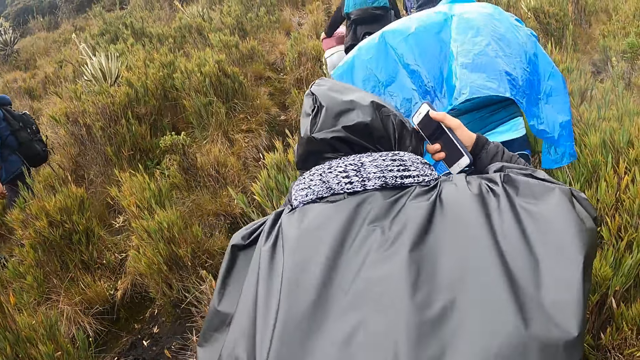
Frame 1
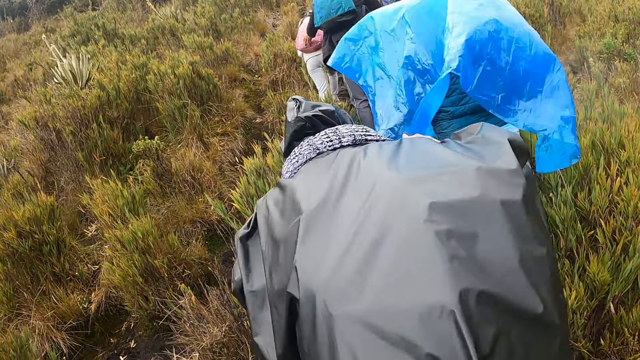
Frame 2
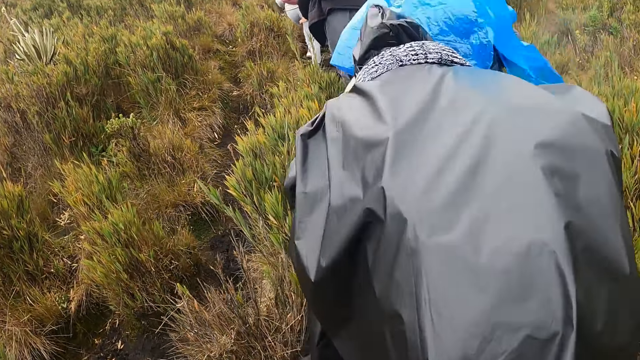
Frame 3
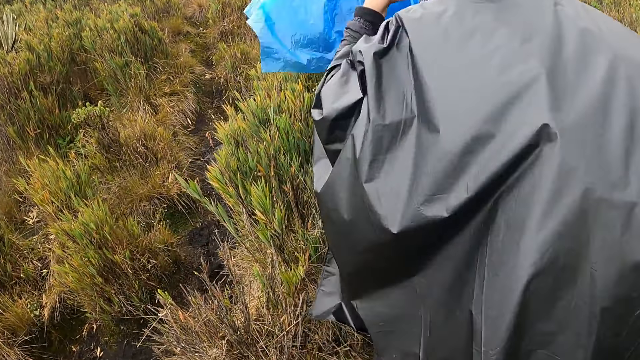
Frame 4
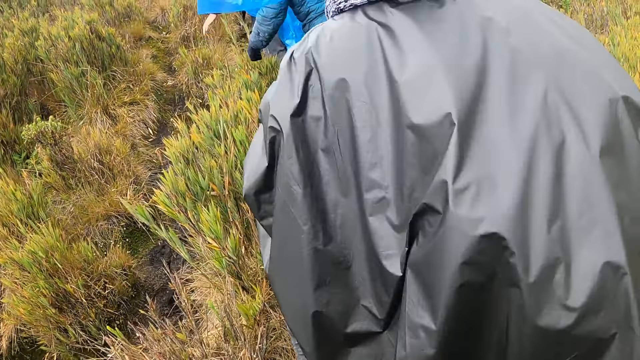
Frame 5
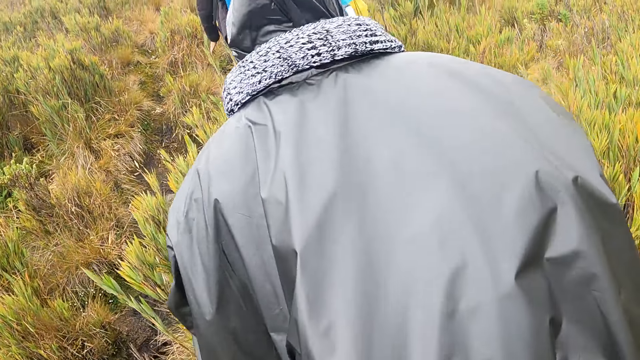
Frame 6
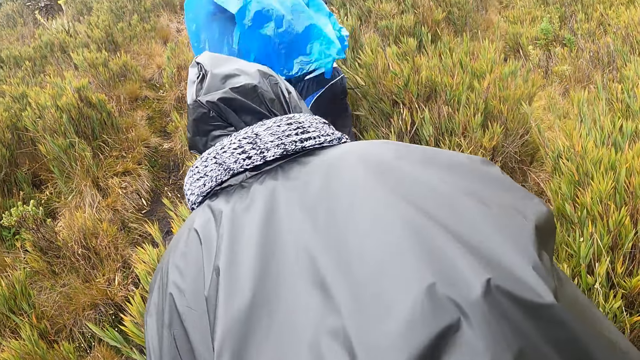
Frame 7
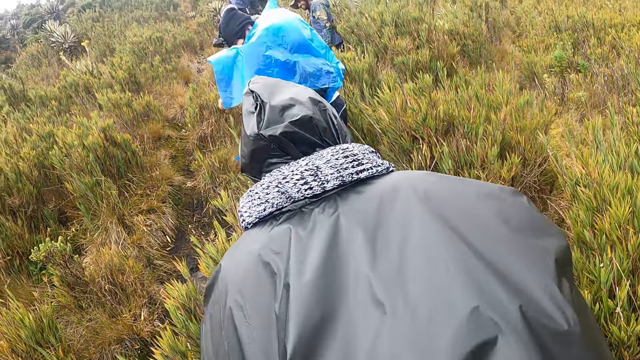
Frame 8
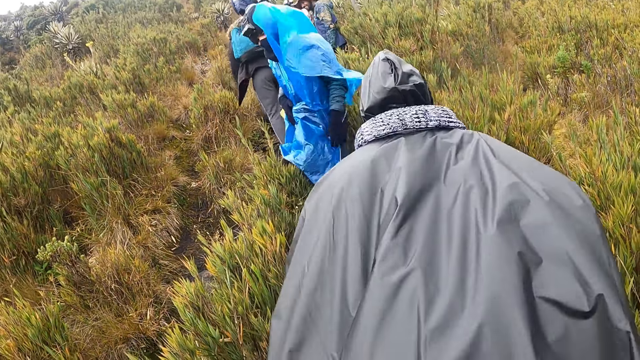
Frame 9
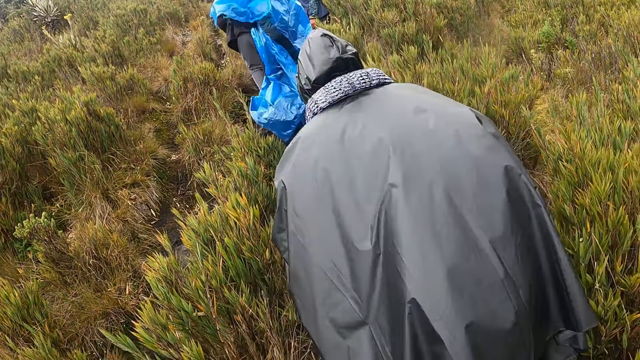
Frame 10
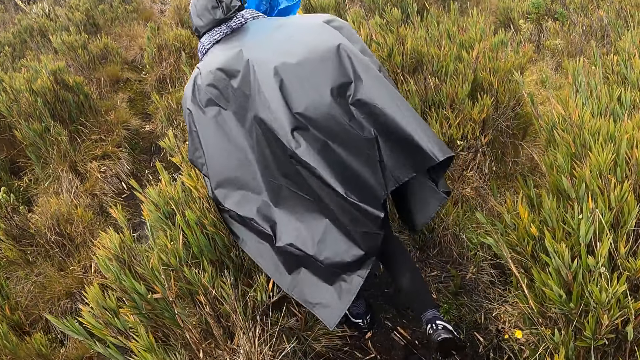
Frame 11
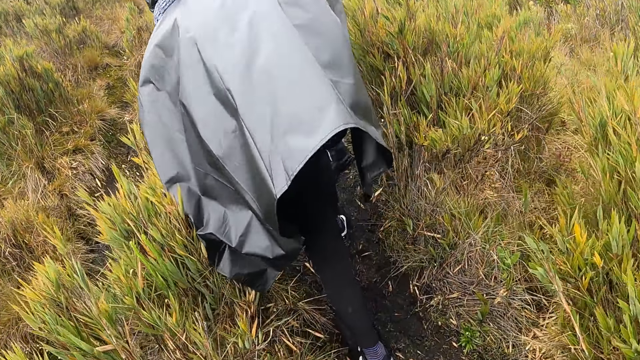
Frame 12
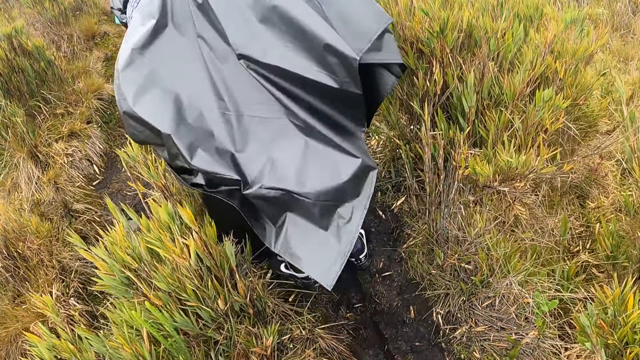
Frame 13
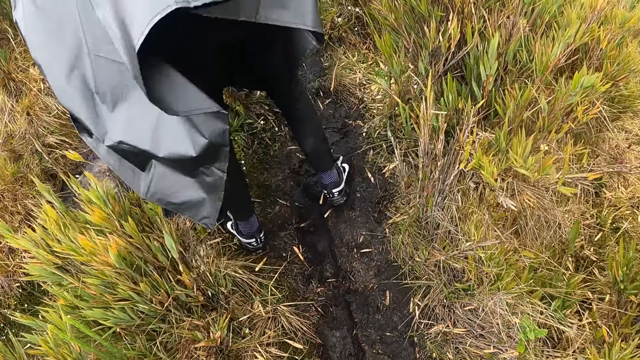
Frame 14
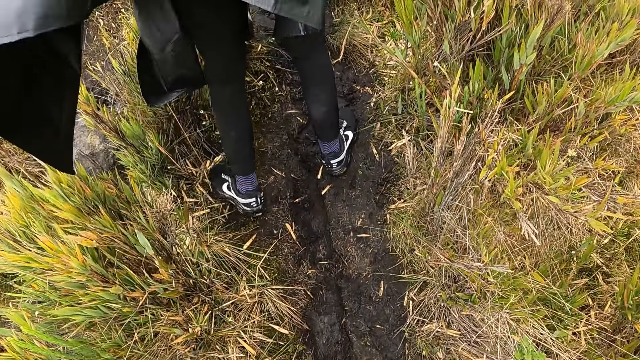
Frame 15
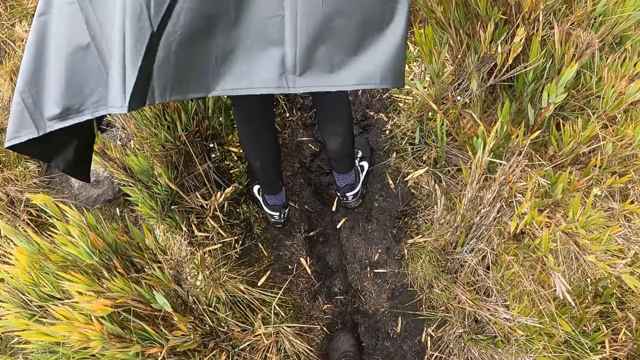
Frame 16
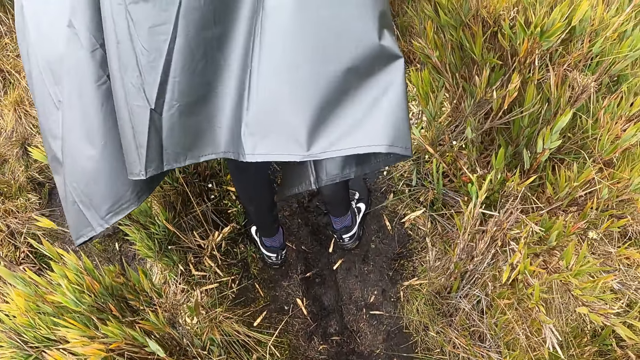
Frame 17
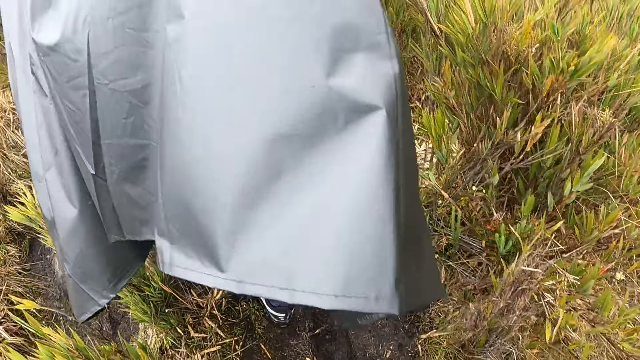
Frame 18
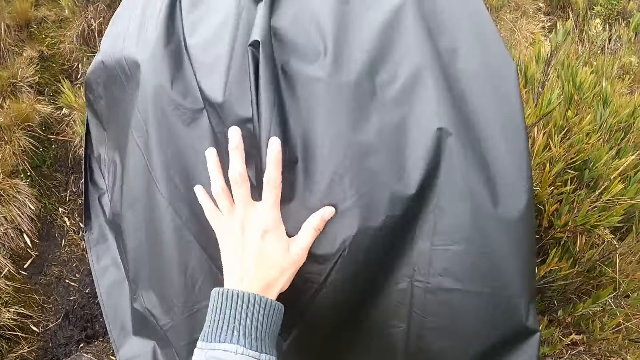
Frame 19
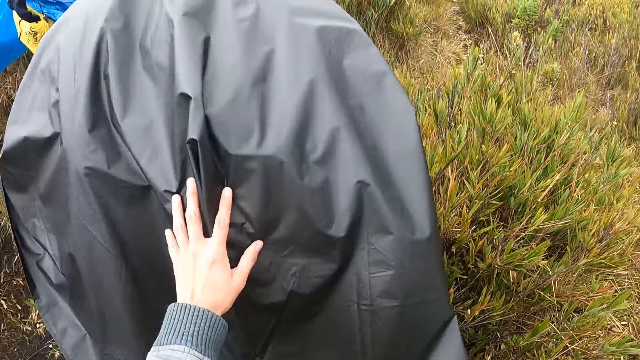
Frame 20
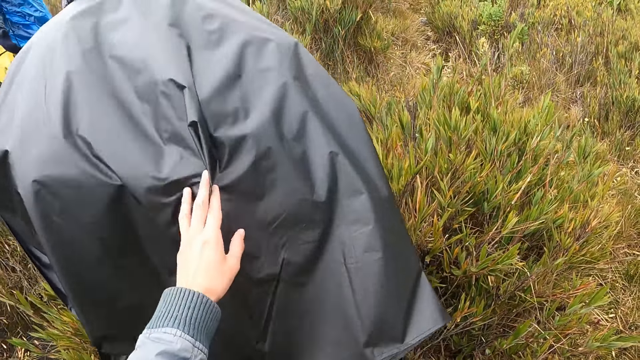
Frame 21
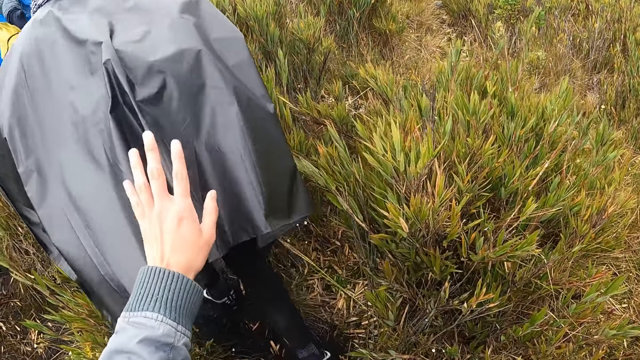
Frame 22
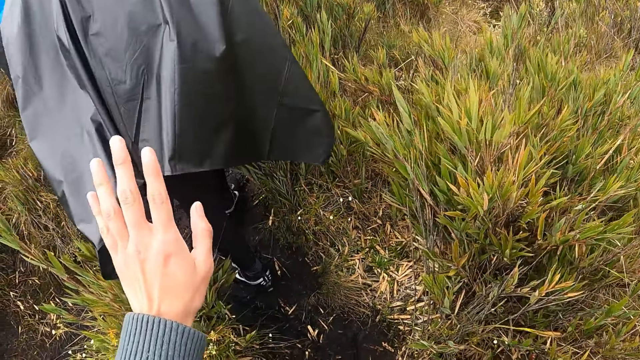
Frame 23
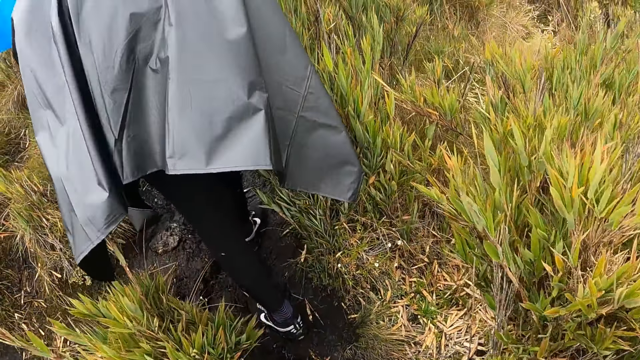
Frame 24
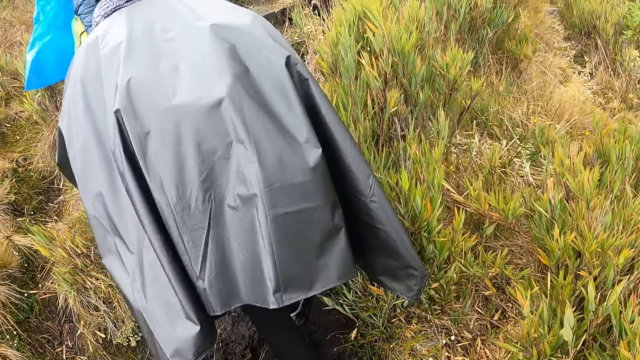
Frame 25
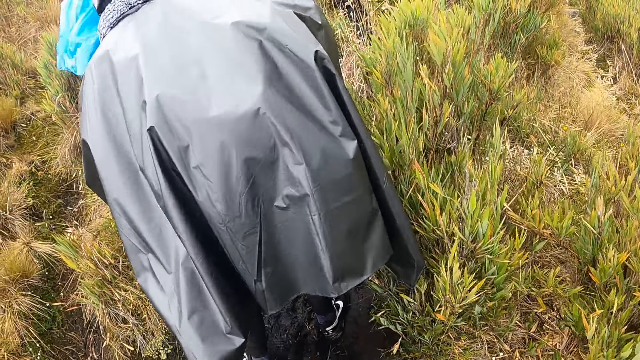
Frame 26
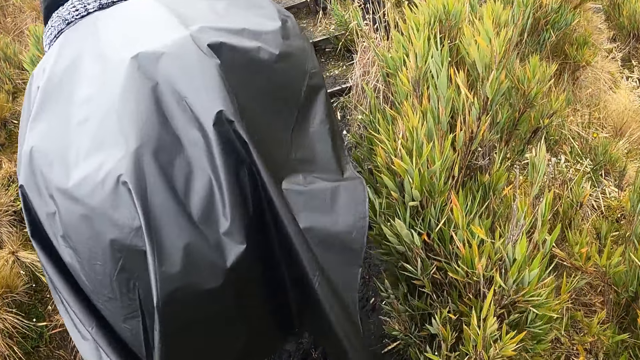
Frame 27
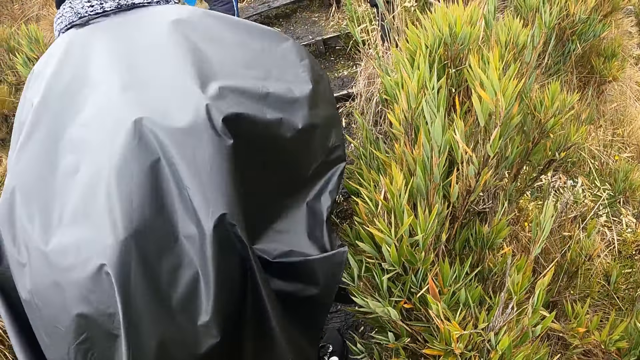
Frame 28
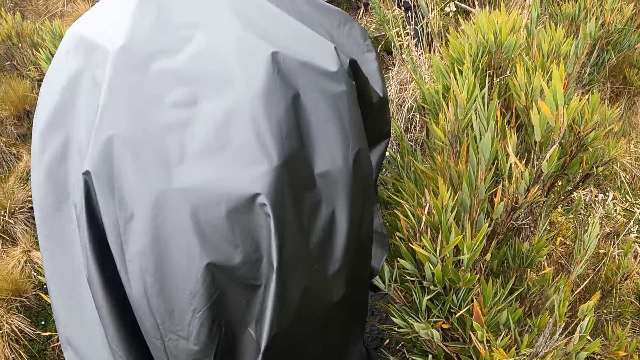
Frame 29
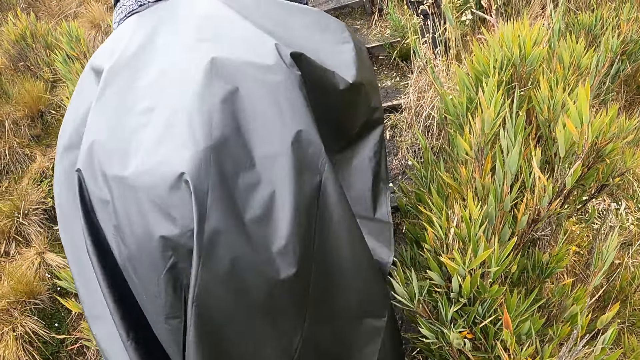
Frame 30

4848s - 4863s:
A man walks up the hill. The camera wearer walks up the hill. He touches the raincoat of the man with his left hand. He holds the man back. The man walks up the hill.

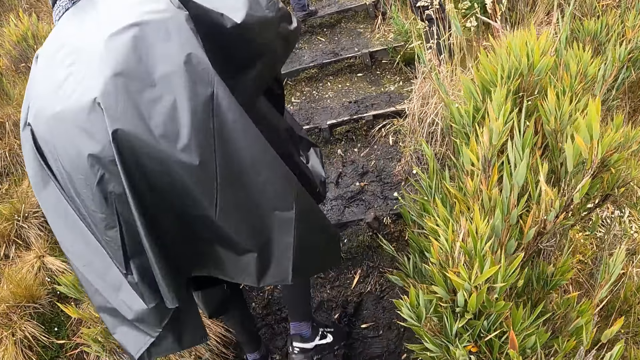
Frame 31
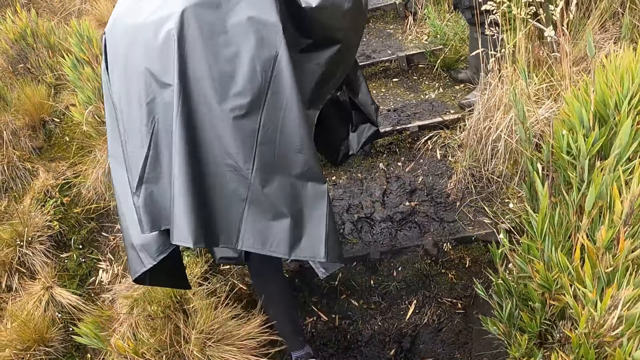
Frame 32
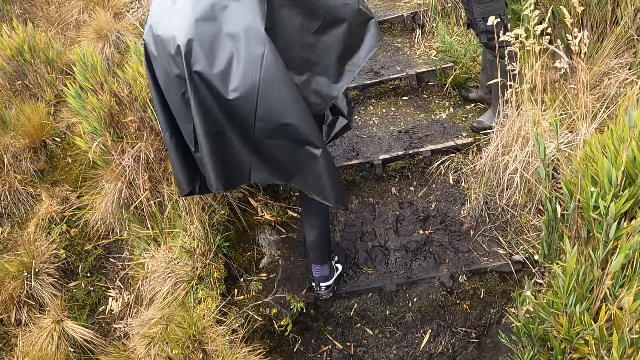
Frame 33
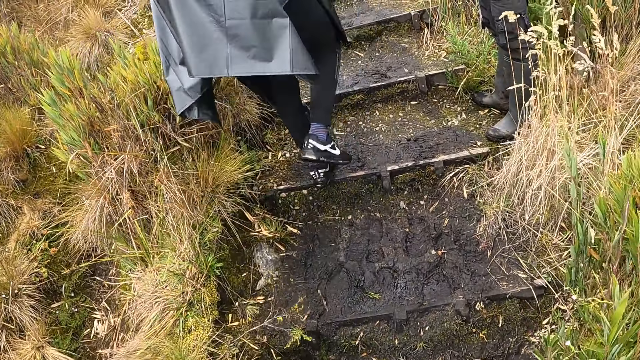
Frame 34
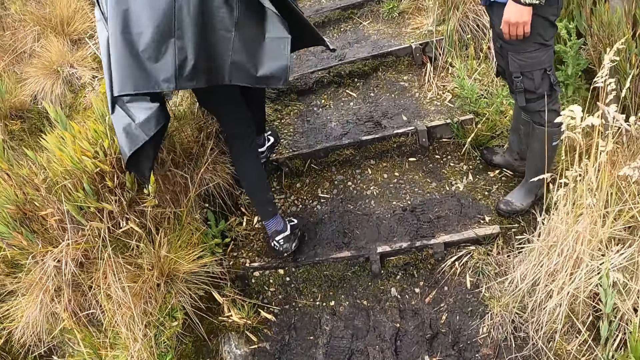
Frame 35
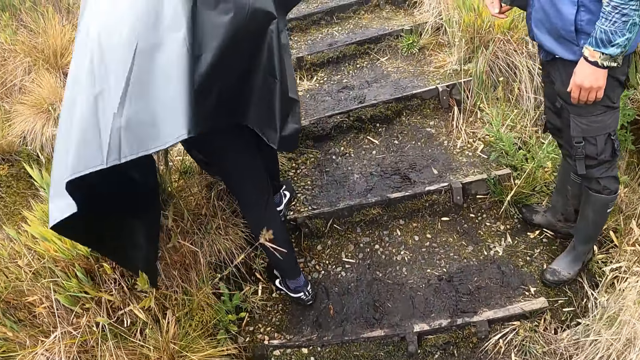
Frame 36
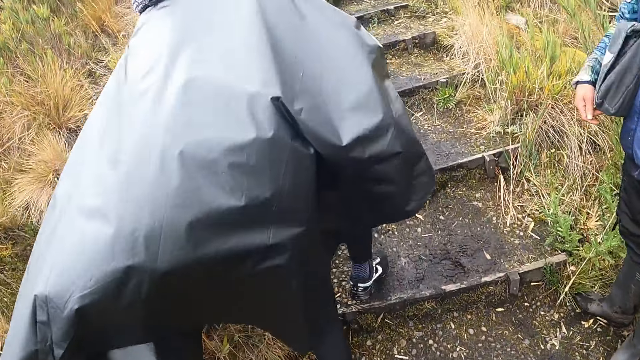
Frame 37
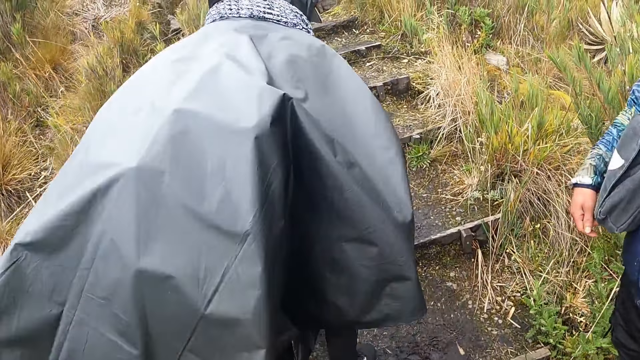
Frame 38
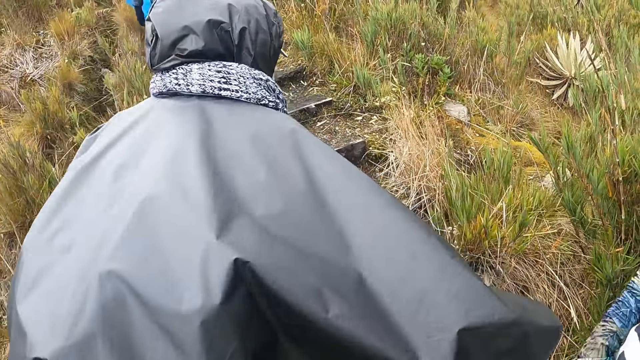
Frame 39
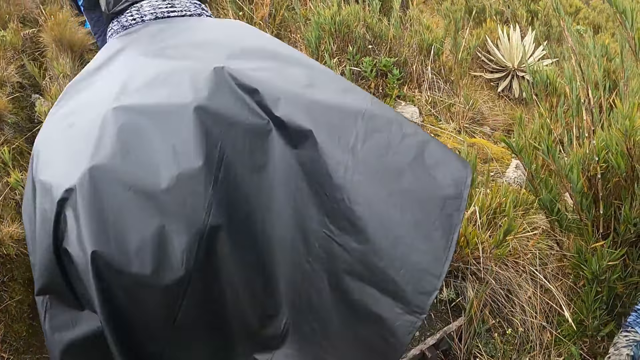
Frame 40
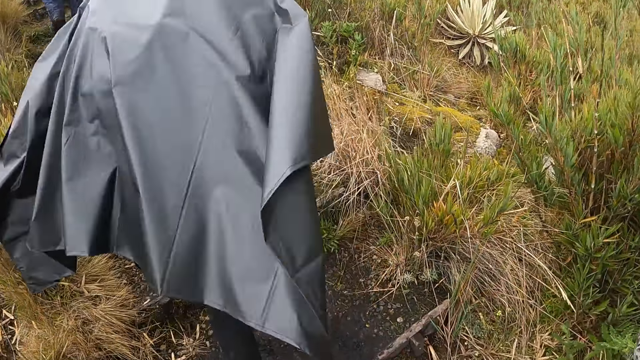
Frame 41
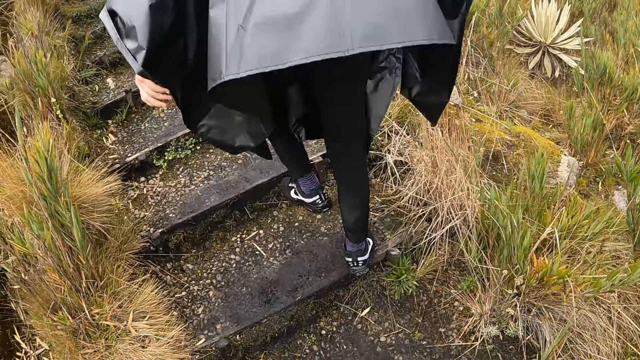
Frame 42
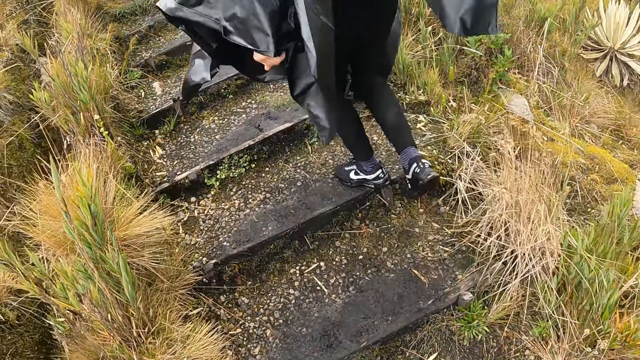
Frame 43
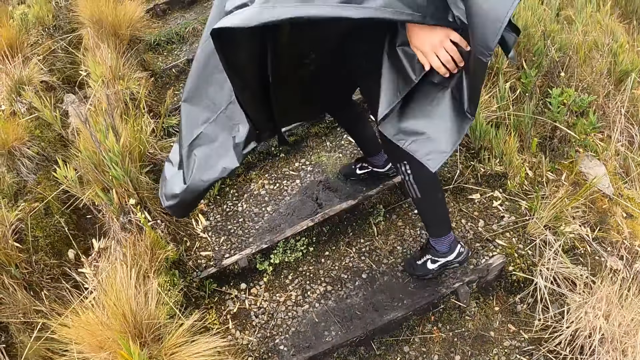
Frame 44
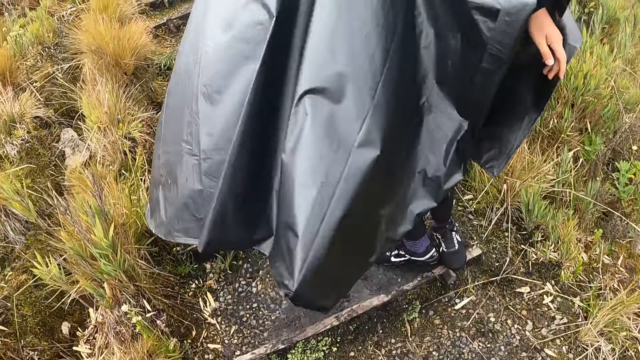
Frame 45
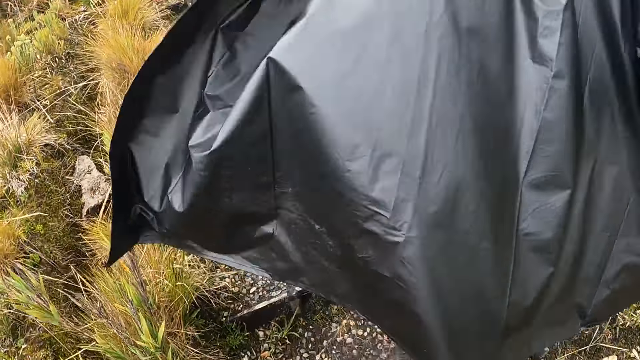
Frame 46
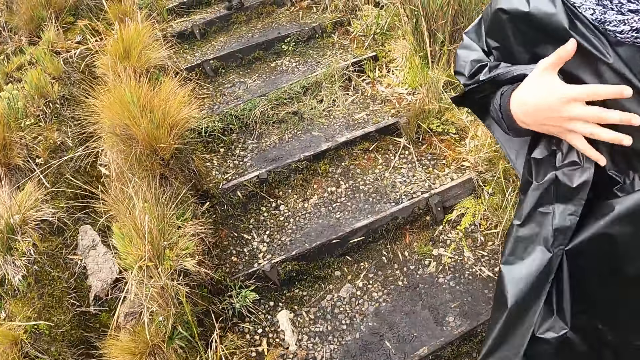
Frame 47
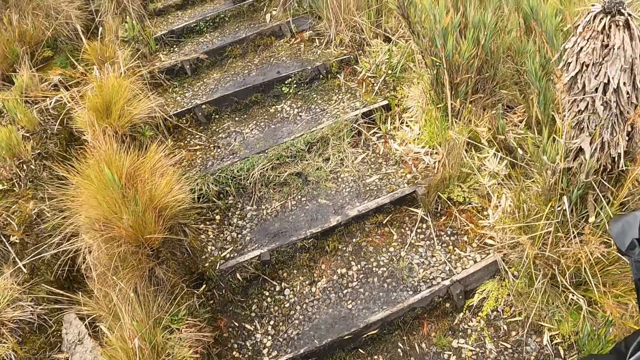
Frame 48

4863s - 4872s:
The camera wearer walks up the hill. A man climbs up stairs. The man dialogues with the camera wearer.
